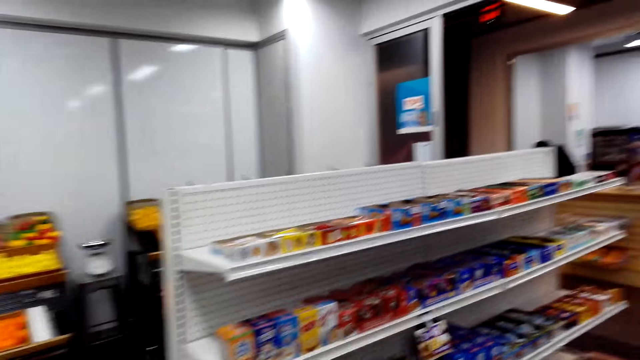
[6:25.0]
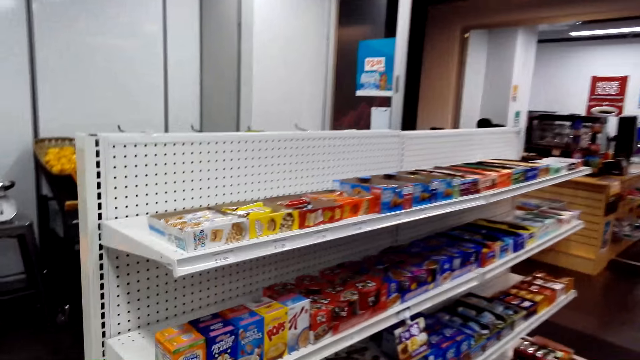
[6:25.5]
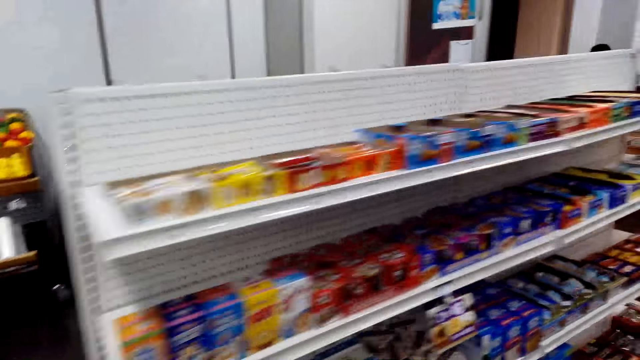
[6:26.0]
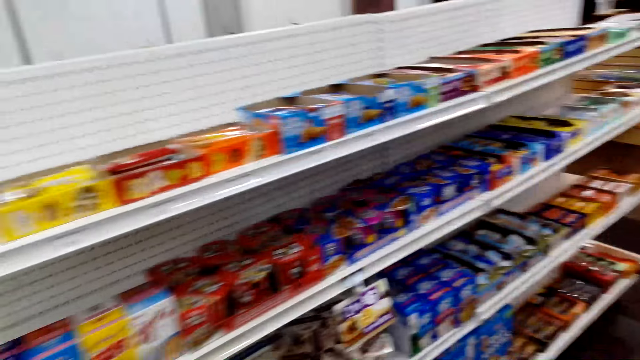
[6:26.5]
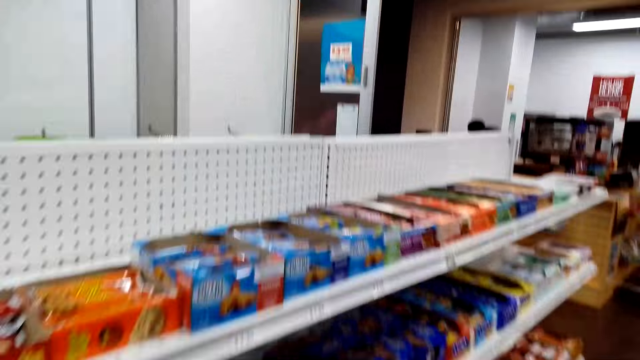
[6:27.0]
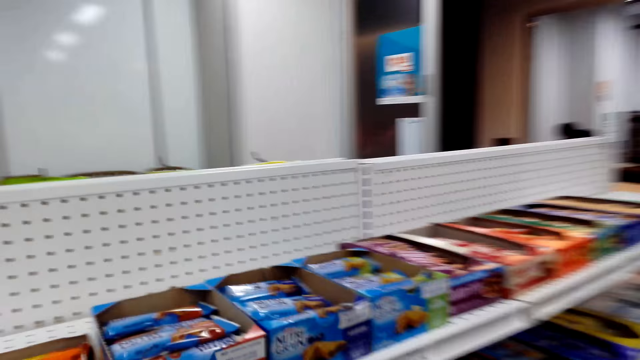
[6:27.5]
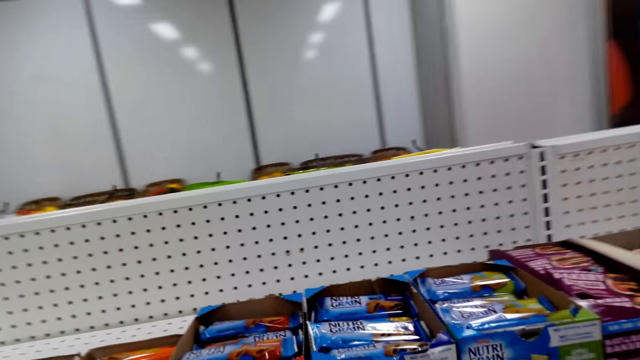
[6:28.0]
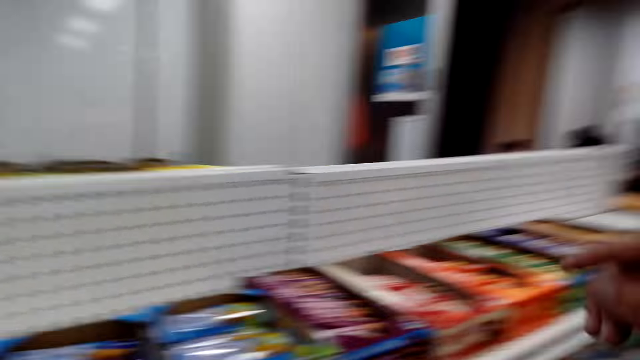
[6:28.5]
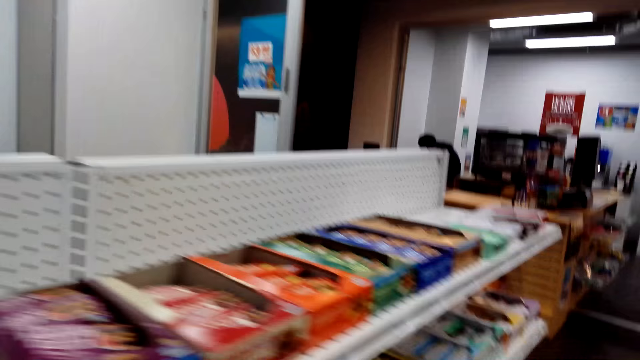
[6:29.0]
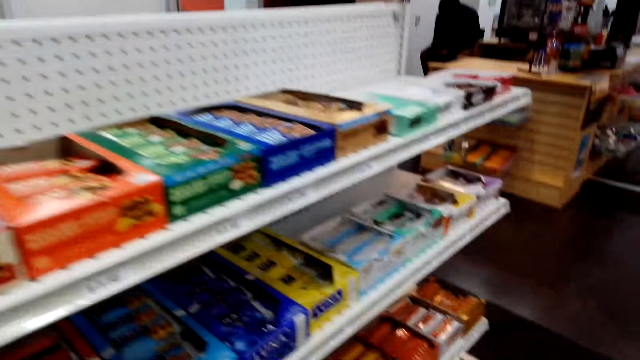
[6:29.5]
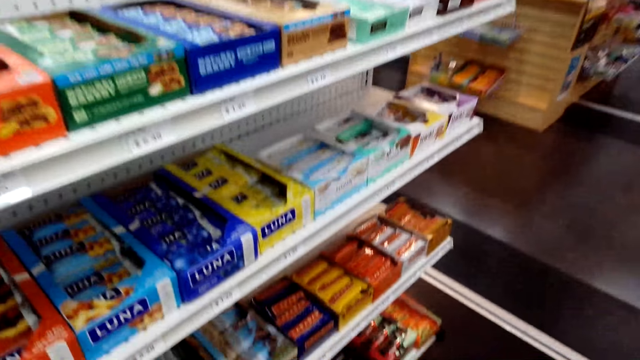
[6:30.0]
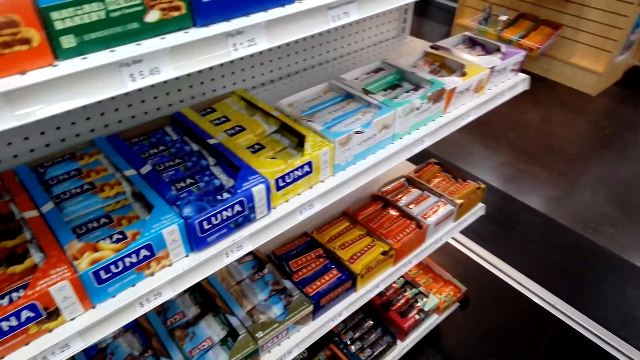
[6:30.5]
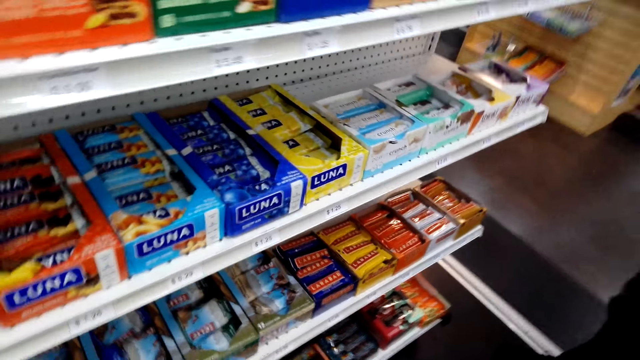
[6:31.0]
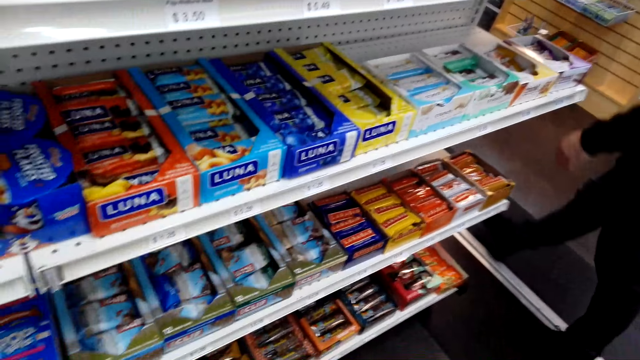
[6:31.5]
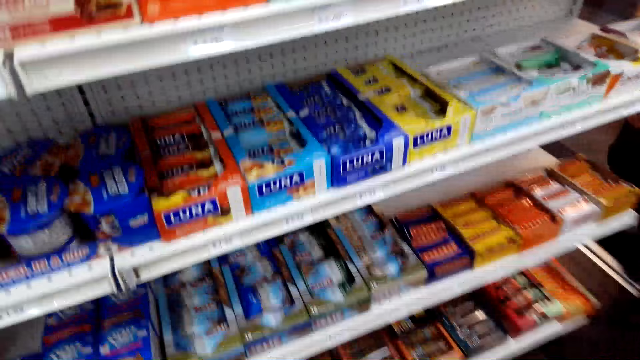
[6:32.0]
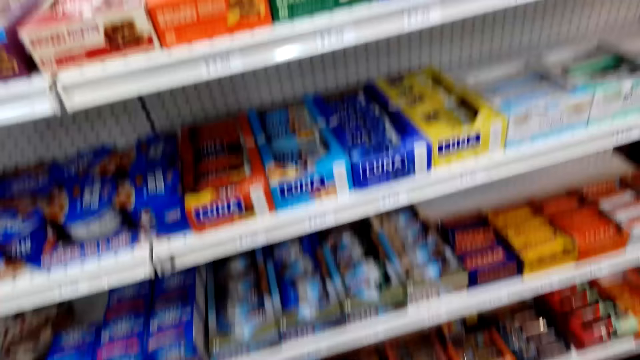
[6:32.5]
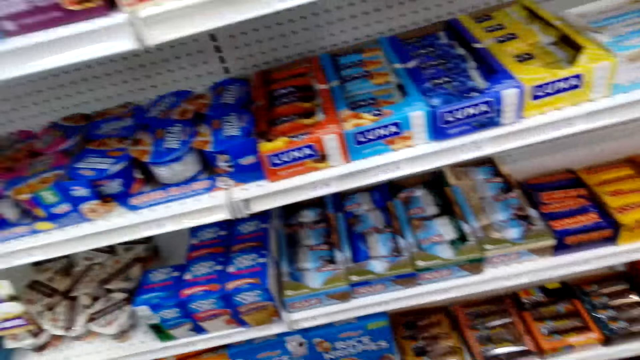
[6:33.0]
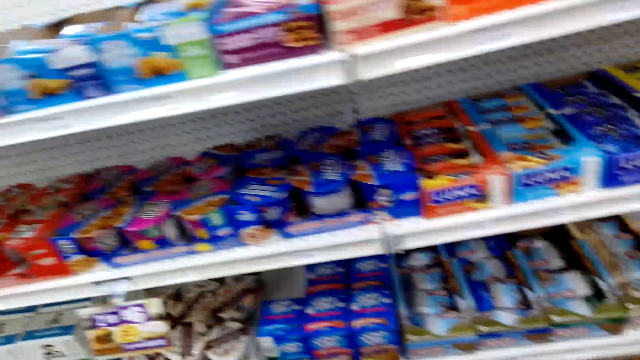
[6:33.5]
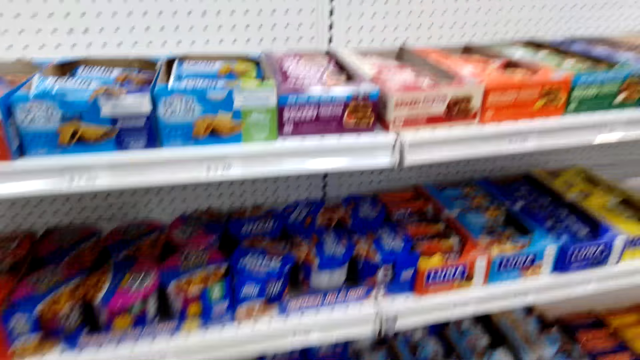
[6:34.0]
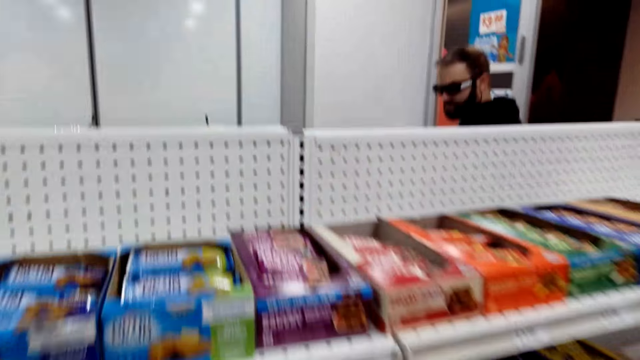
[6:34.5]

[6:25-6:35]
The camera wearer looks at the items on the shelves.

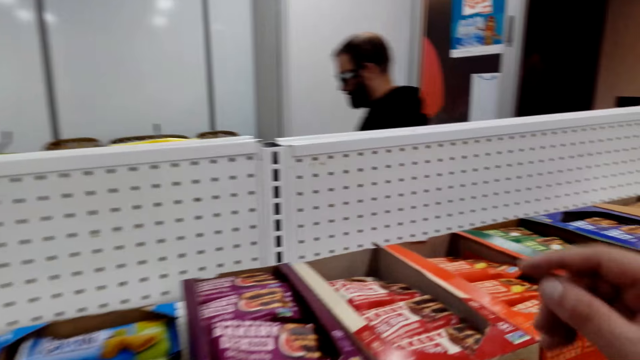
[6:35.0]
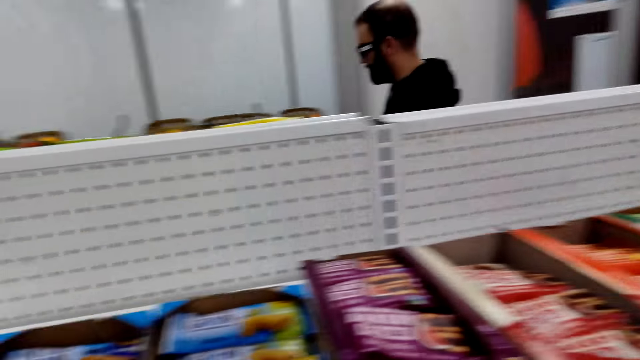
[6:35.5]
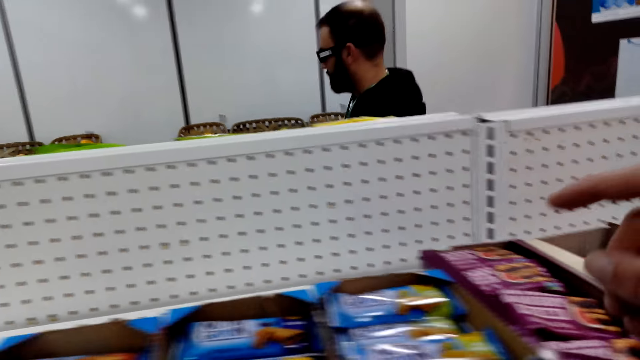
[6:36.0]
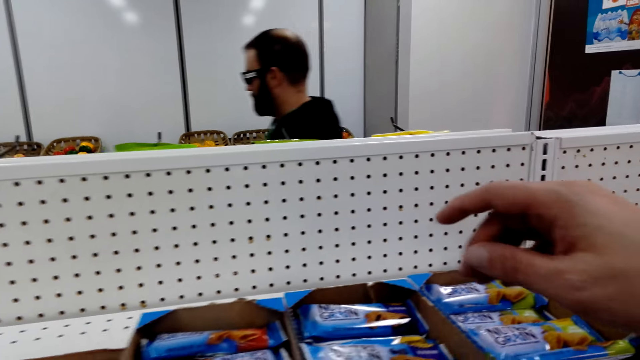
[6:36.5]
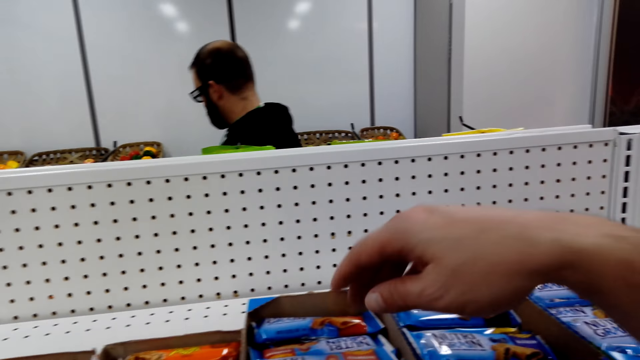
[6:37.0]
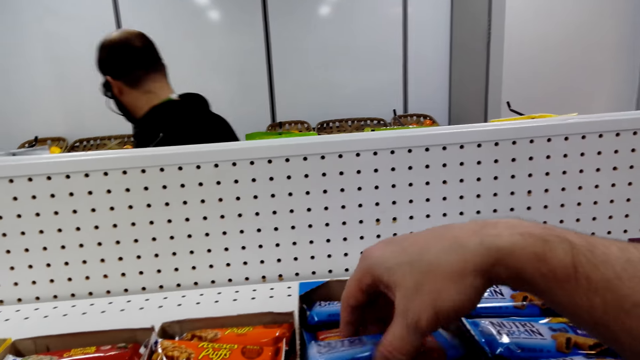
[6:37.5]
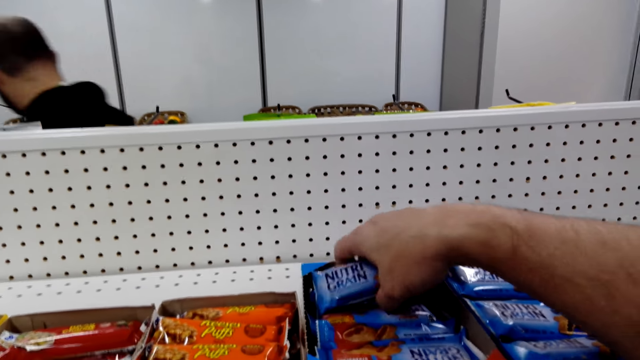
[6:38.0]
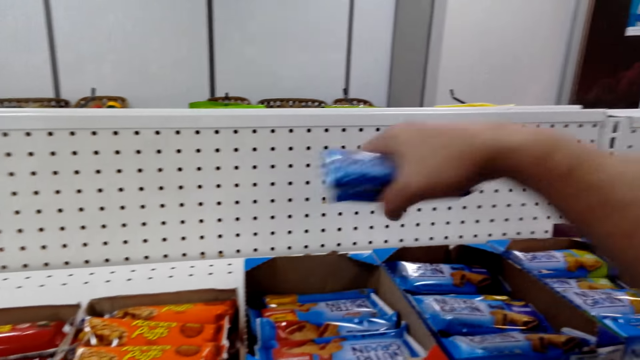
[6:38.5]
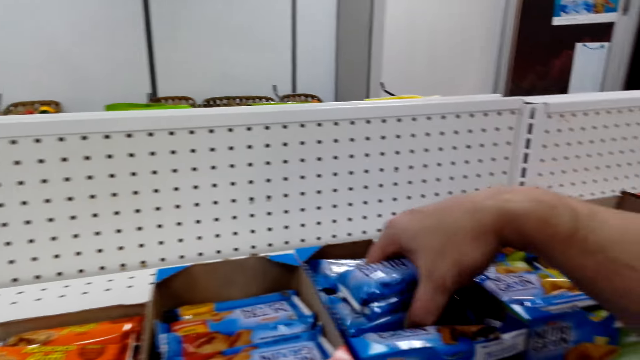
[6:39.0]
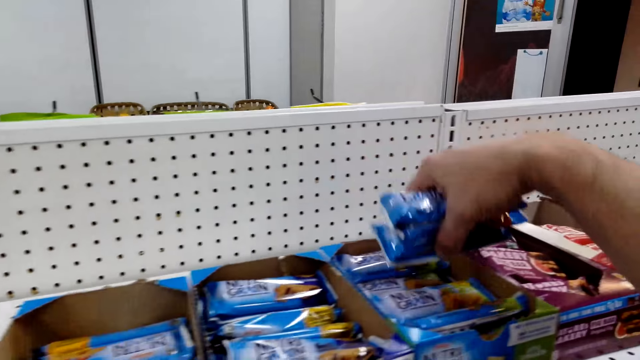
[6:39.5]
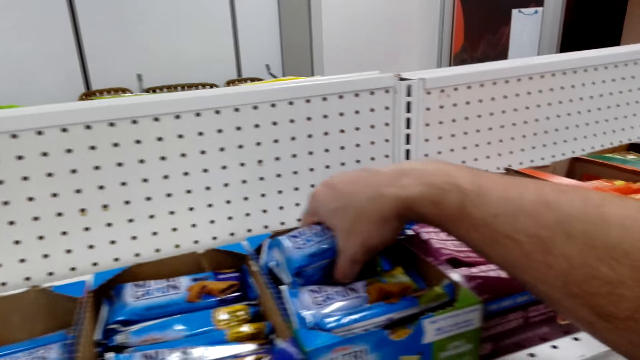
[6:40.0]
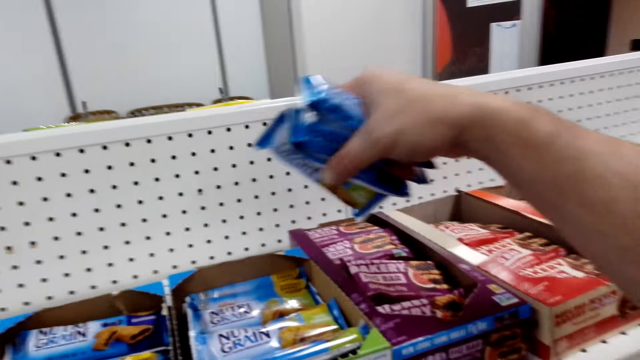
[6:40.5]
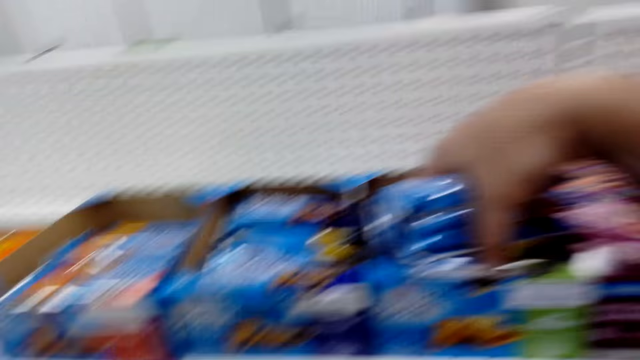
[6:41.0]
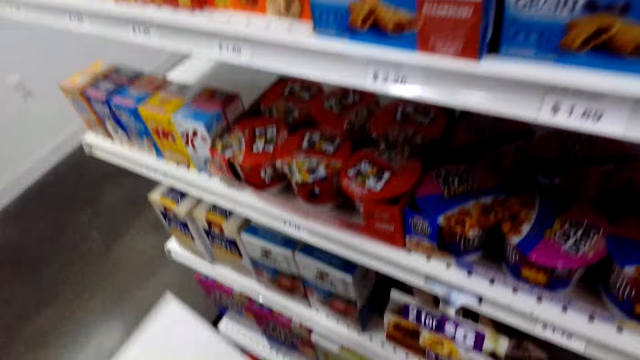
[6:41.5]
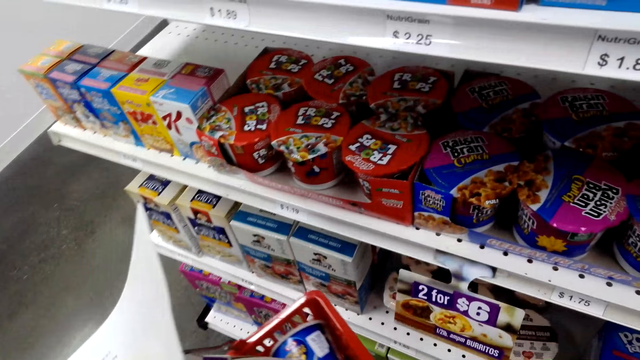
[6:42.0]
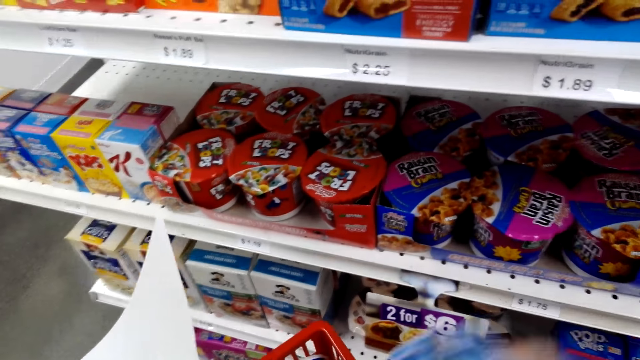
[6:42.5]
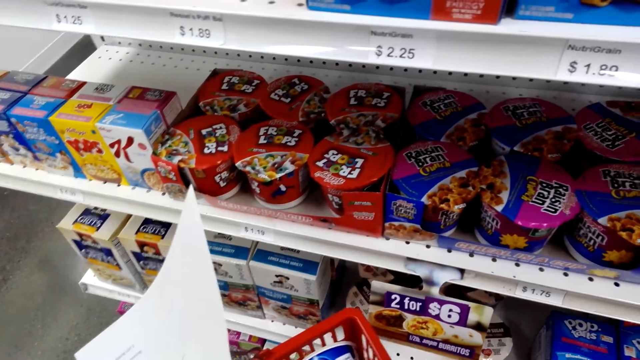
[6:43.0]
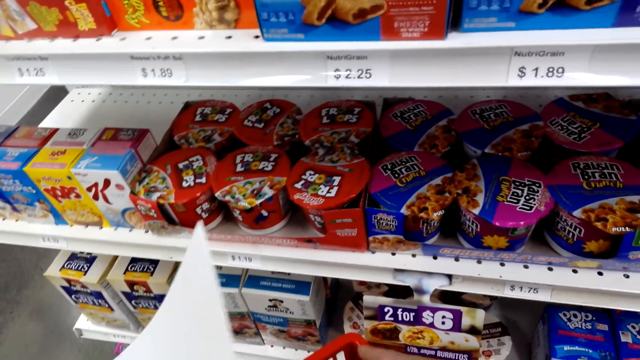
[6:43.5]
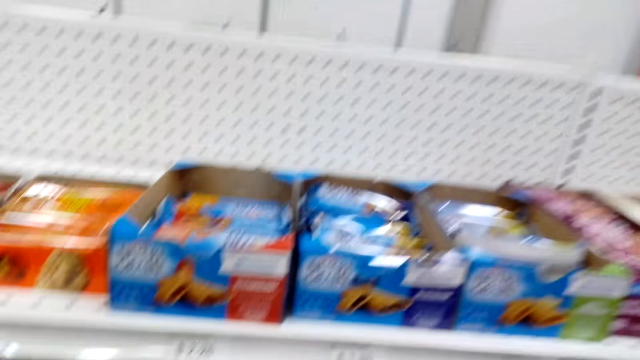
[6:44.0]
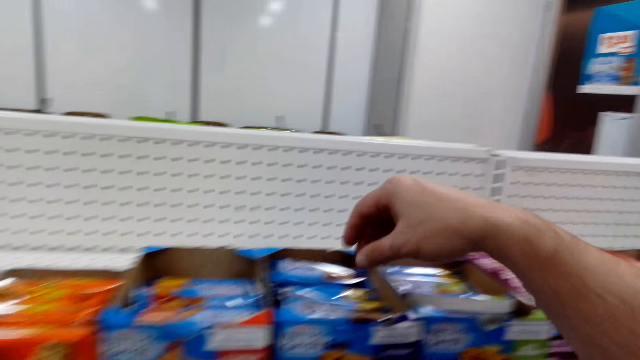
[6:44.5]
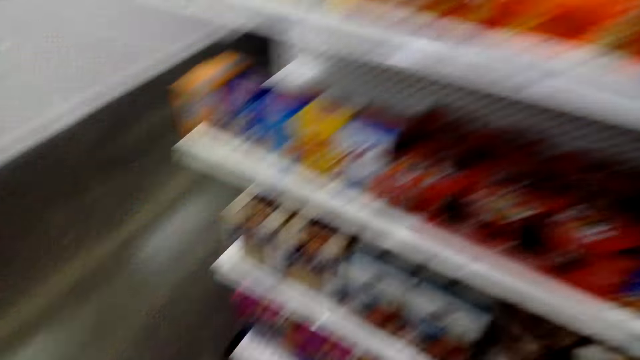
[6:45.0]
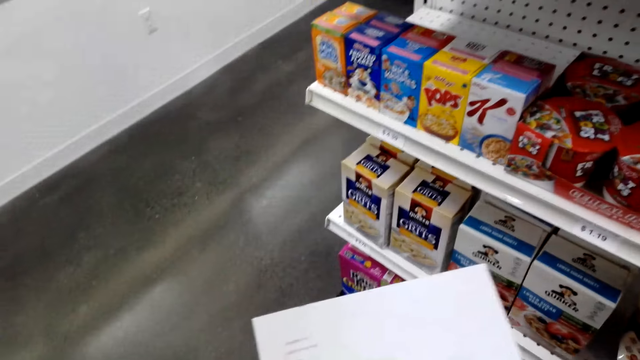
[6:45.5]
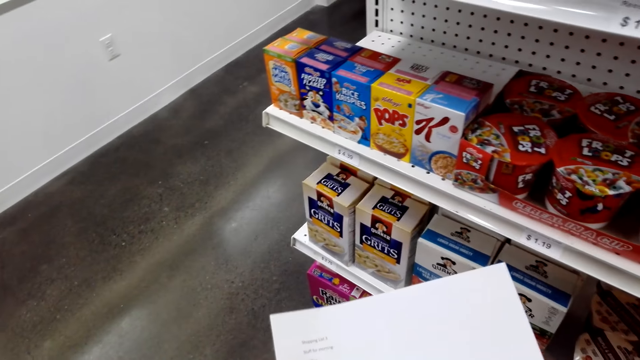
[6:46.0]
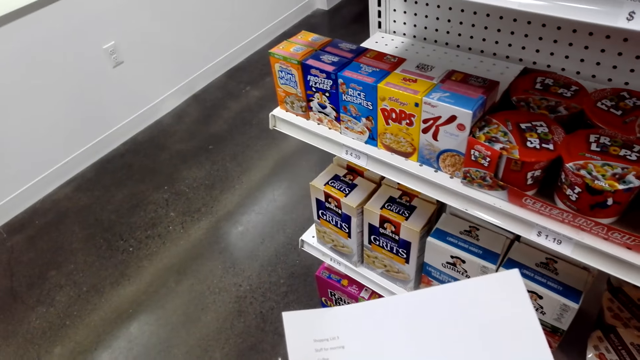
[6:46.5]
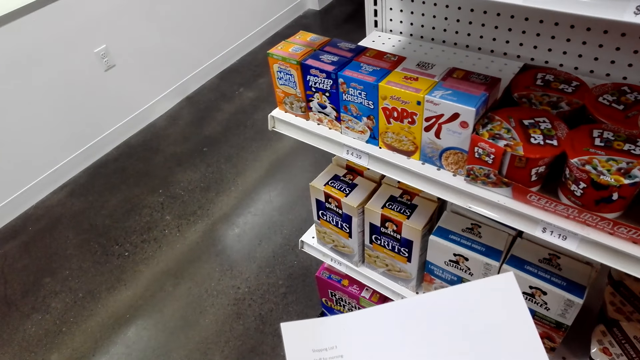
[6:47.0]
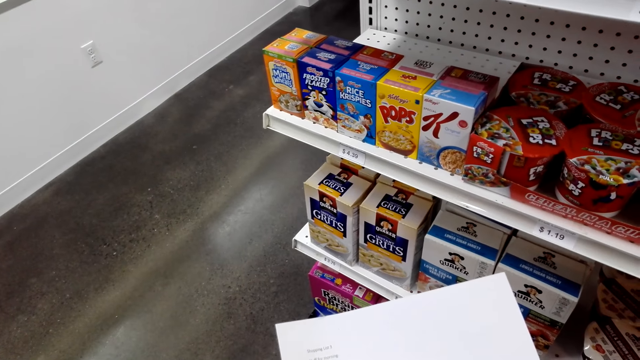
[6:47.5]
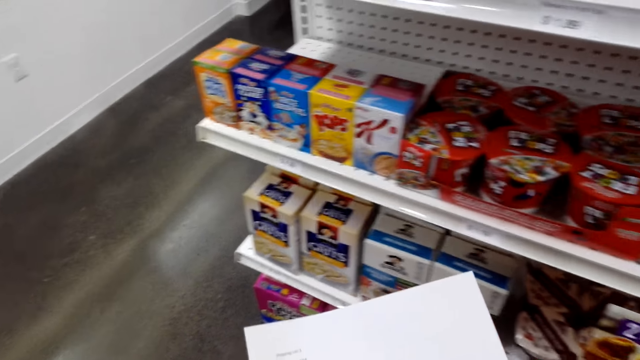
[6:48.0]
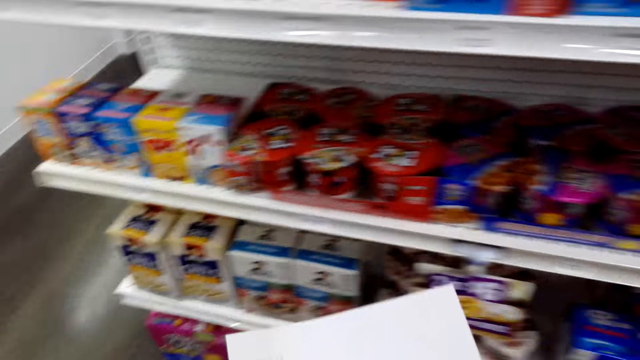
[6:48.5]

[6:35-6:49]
The camera wearer takes several boxes or Nutri-Grain from the shelf. They put the Nutri-Grain in the bucket. They look at the paper.
